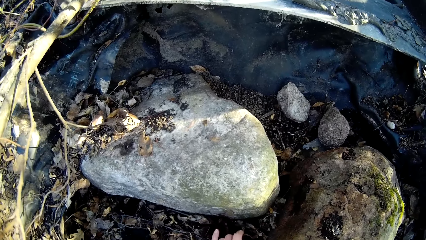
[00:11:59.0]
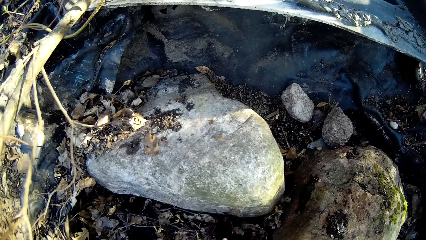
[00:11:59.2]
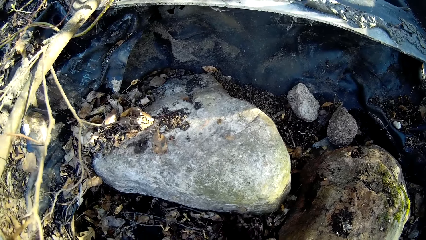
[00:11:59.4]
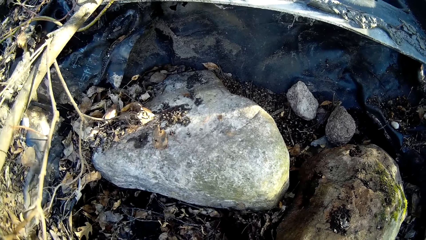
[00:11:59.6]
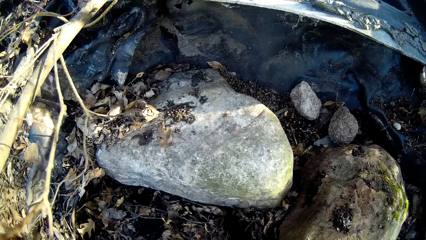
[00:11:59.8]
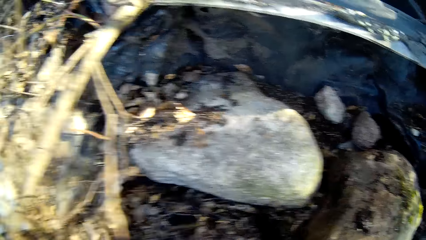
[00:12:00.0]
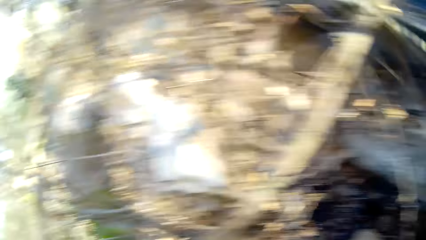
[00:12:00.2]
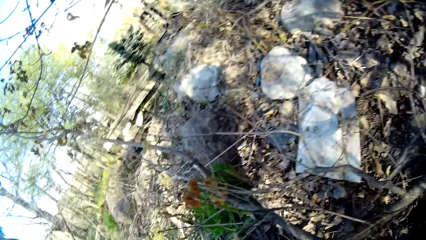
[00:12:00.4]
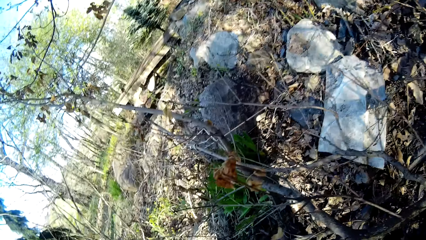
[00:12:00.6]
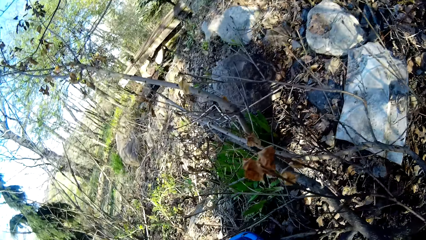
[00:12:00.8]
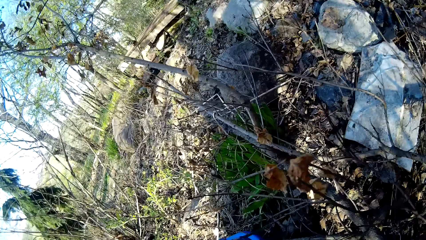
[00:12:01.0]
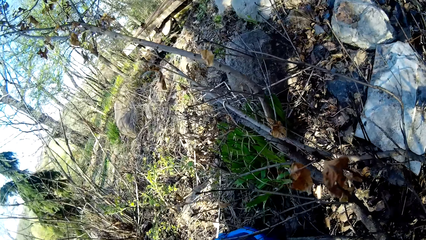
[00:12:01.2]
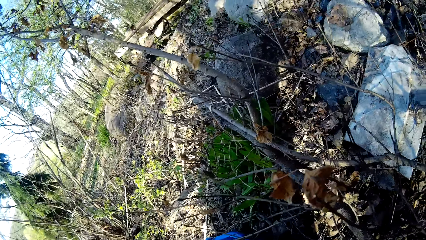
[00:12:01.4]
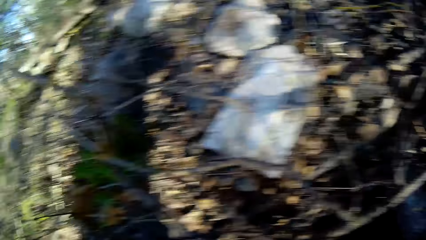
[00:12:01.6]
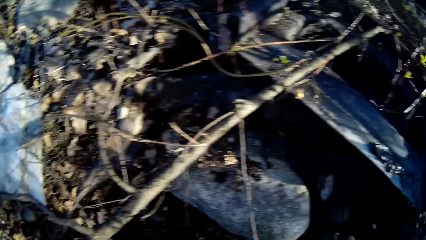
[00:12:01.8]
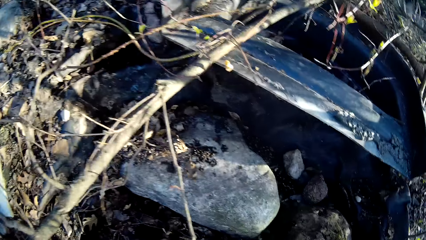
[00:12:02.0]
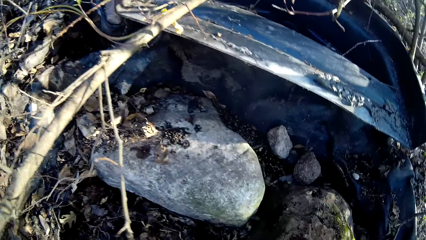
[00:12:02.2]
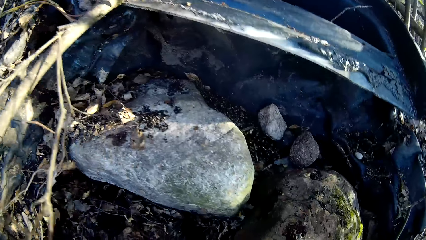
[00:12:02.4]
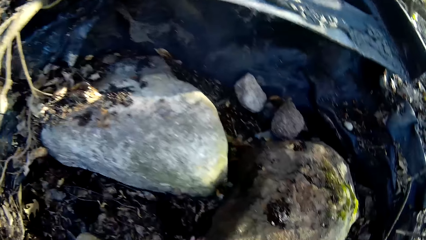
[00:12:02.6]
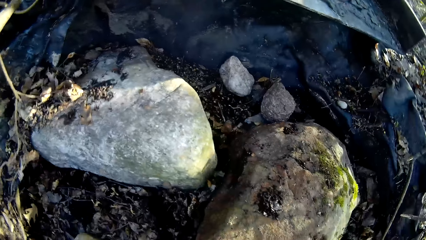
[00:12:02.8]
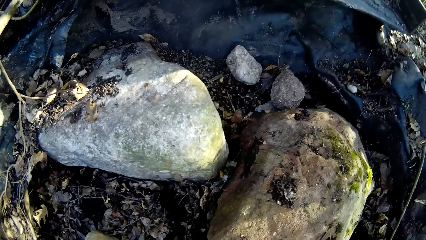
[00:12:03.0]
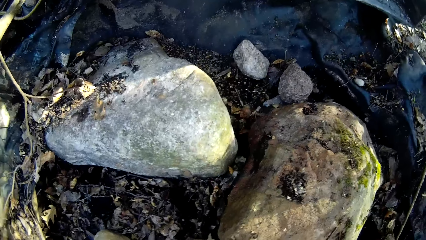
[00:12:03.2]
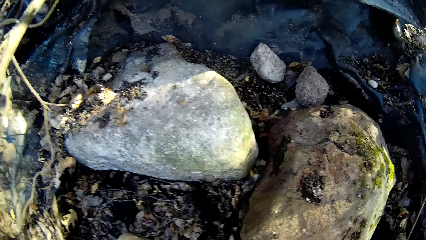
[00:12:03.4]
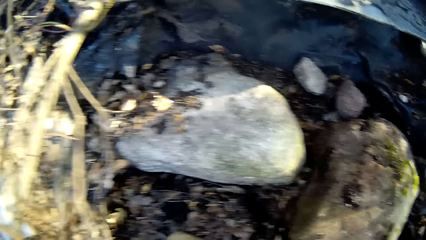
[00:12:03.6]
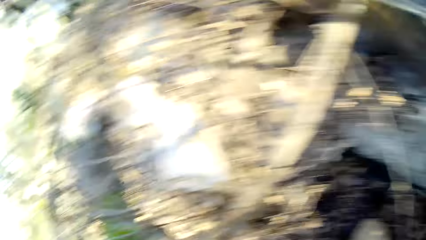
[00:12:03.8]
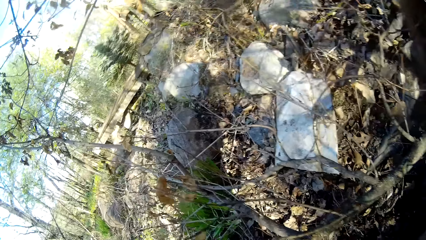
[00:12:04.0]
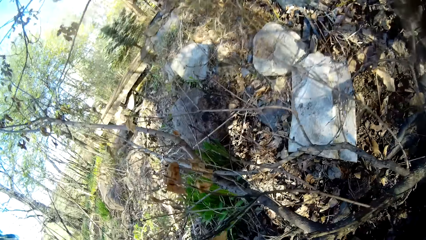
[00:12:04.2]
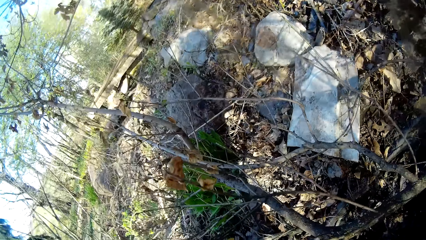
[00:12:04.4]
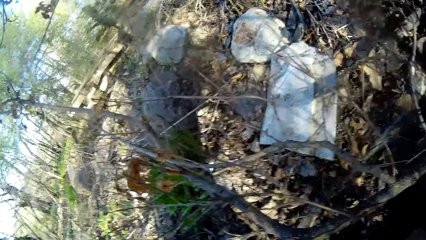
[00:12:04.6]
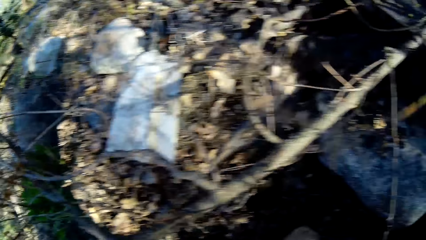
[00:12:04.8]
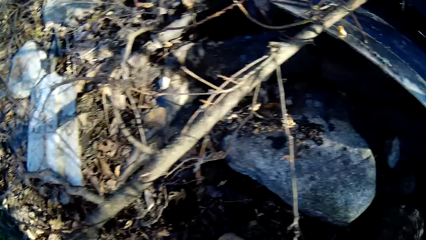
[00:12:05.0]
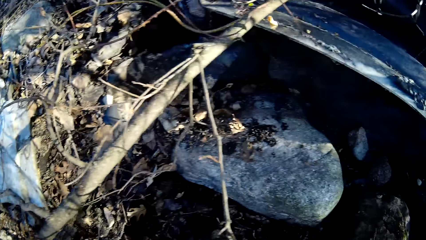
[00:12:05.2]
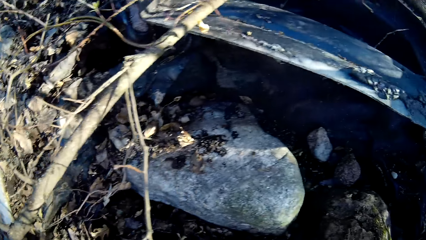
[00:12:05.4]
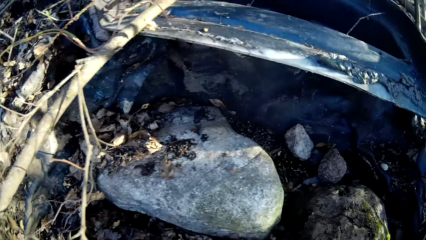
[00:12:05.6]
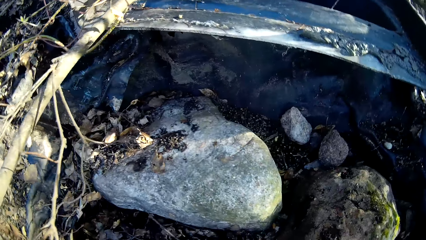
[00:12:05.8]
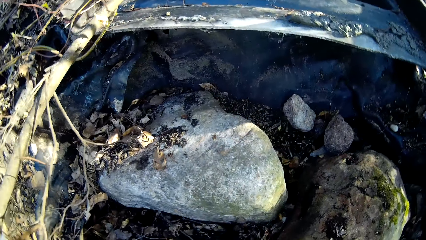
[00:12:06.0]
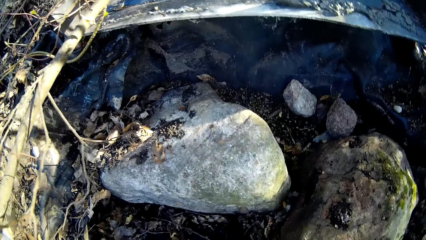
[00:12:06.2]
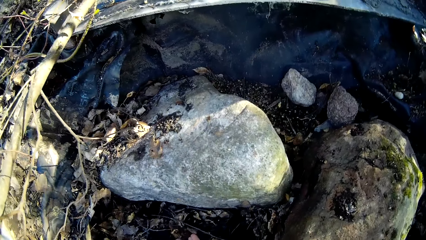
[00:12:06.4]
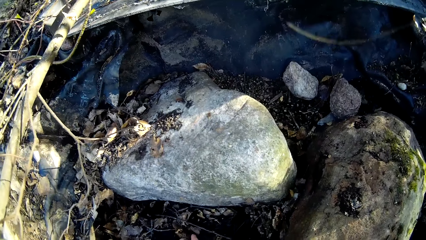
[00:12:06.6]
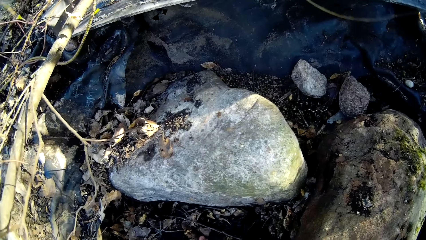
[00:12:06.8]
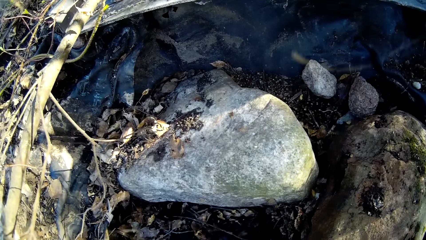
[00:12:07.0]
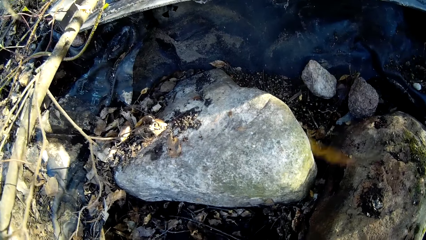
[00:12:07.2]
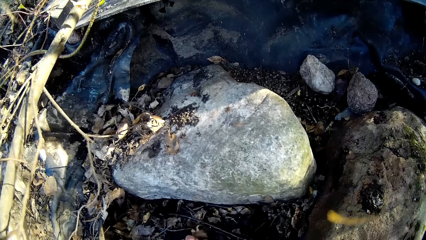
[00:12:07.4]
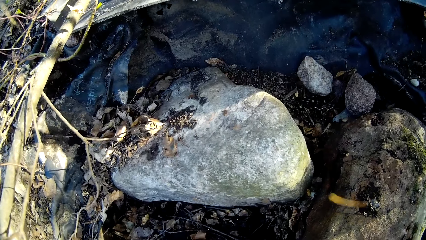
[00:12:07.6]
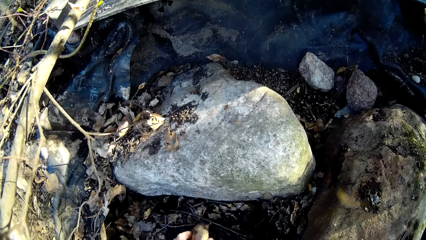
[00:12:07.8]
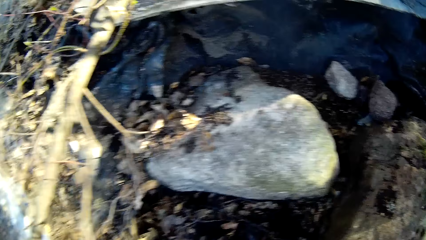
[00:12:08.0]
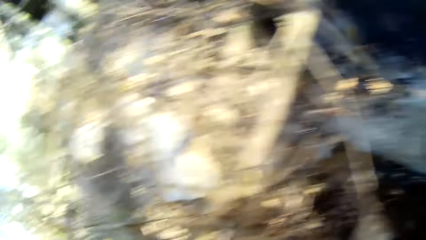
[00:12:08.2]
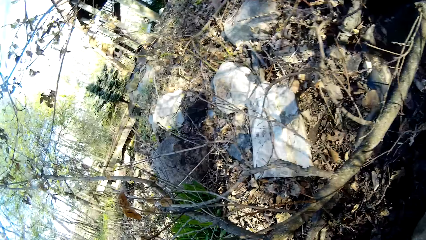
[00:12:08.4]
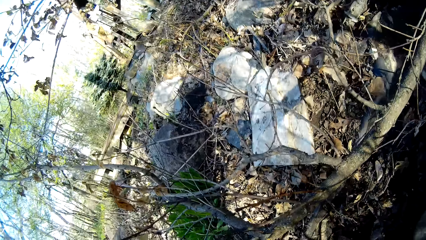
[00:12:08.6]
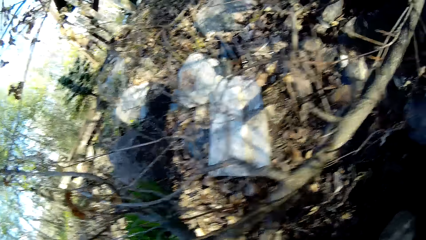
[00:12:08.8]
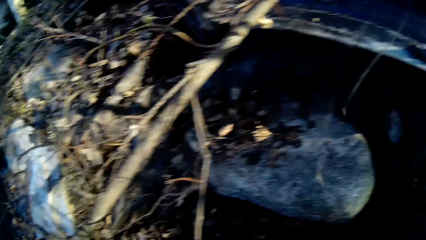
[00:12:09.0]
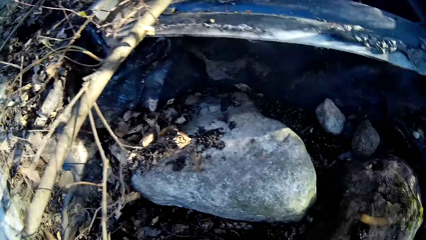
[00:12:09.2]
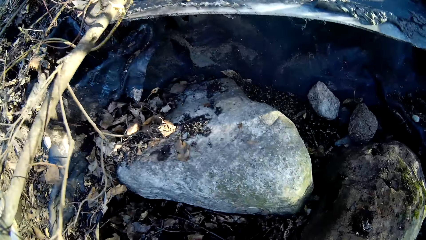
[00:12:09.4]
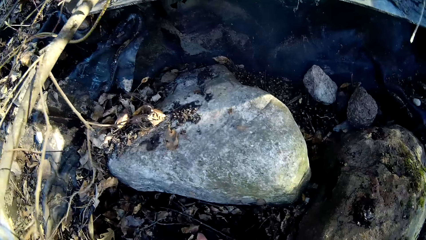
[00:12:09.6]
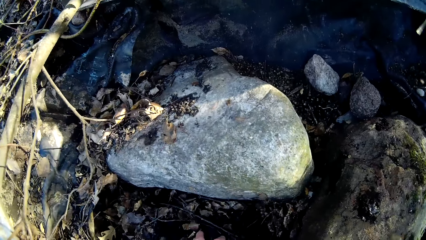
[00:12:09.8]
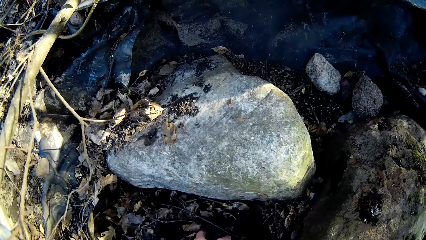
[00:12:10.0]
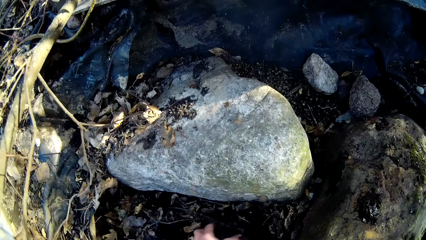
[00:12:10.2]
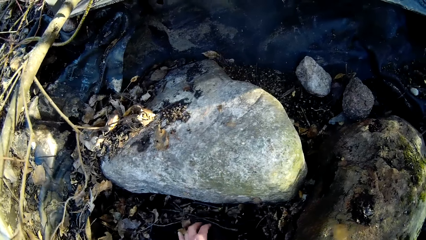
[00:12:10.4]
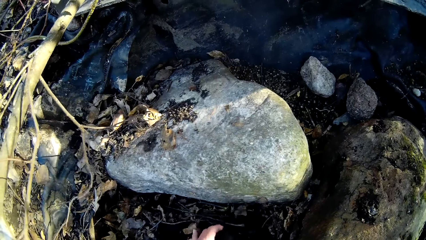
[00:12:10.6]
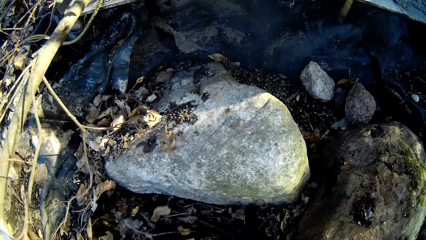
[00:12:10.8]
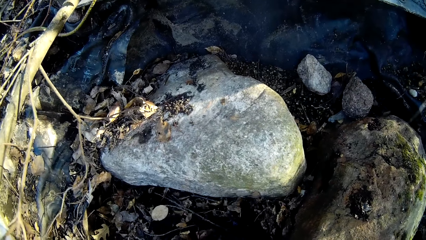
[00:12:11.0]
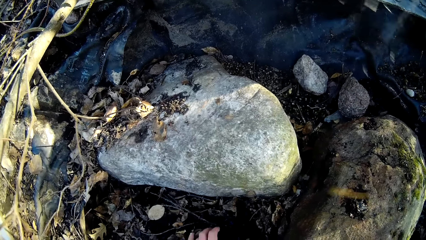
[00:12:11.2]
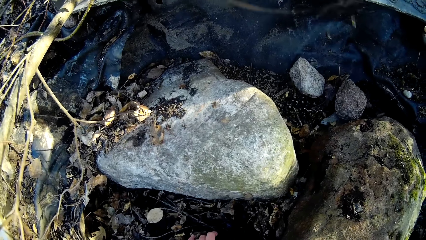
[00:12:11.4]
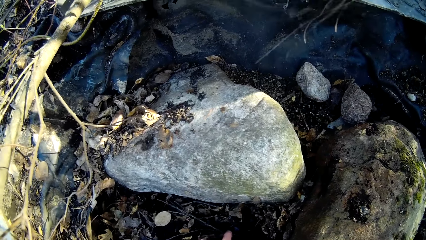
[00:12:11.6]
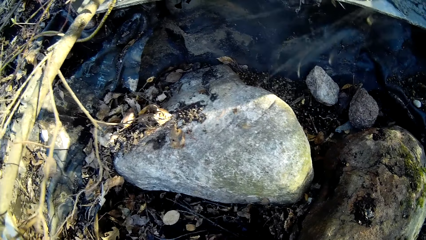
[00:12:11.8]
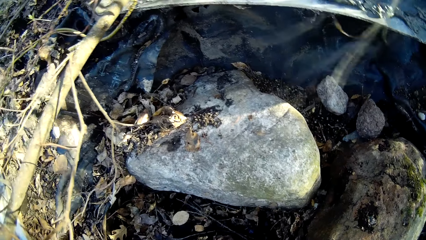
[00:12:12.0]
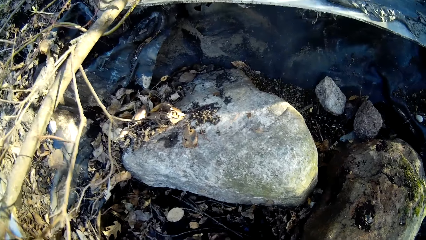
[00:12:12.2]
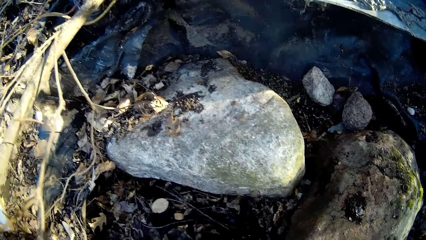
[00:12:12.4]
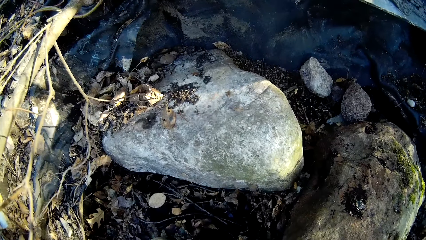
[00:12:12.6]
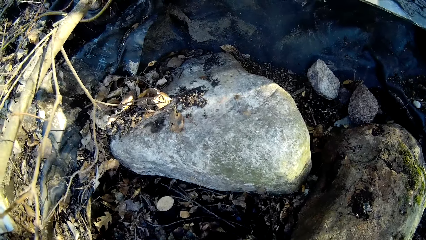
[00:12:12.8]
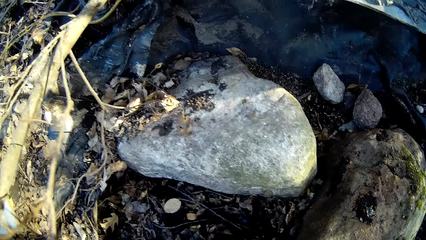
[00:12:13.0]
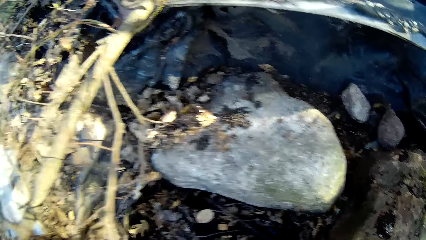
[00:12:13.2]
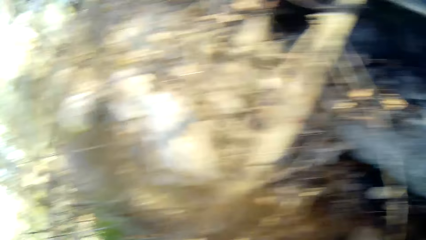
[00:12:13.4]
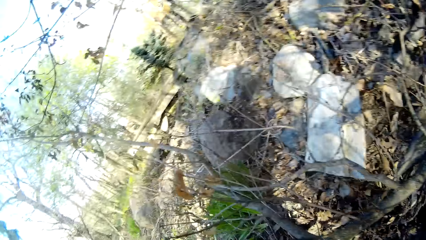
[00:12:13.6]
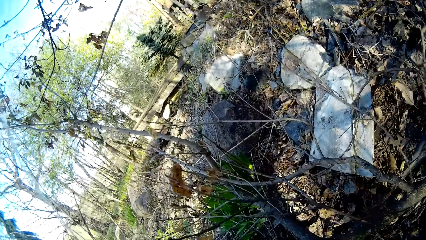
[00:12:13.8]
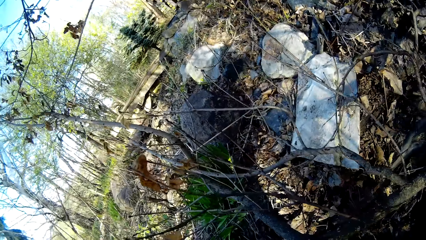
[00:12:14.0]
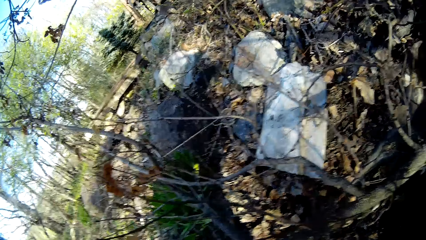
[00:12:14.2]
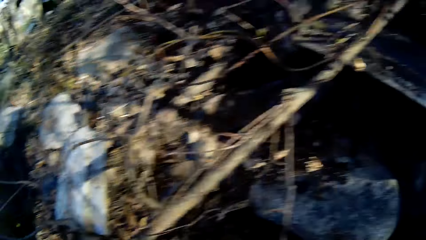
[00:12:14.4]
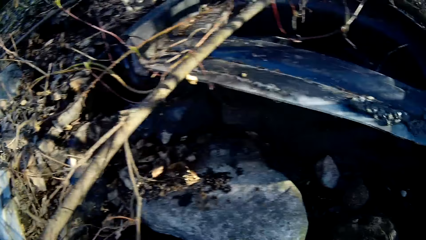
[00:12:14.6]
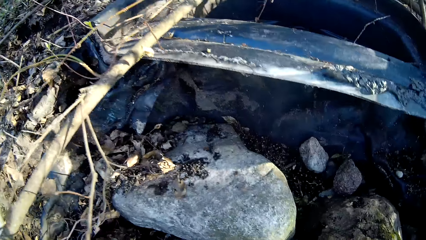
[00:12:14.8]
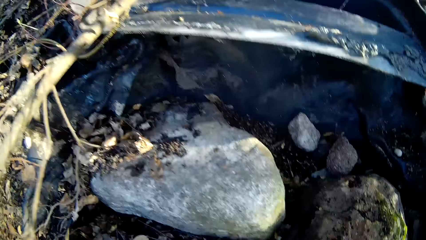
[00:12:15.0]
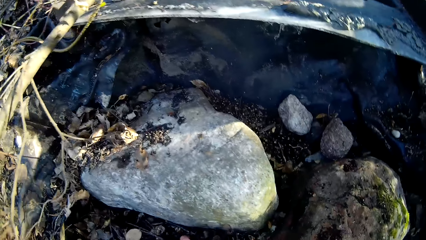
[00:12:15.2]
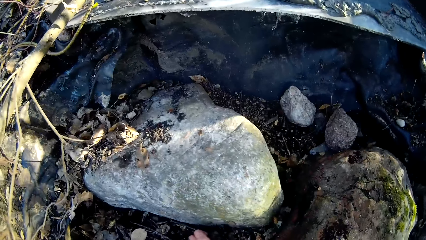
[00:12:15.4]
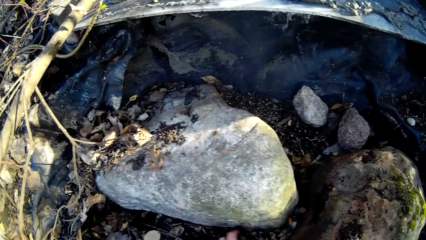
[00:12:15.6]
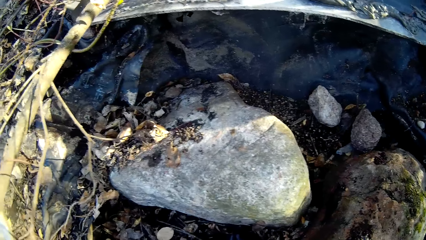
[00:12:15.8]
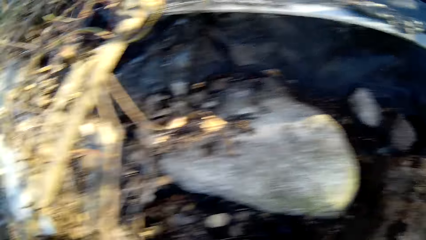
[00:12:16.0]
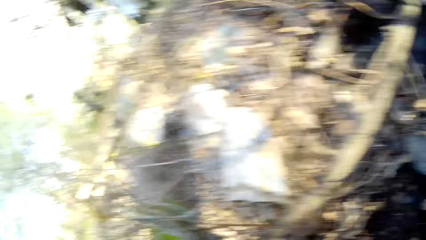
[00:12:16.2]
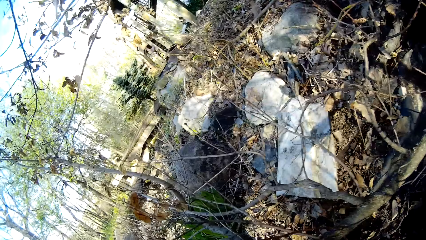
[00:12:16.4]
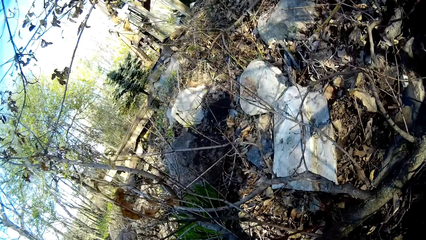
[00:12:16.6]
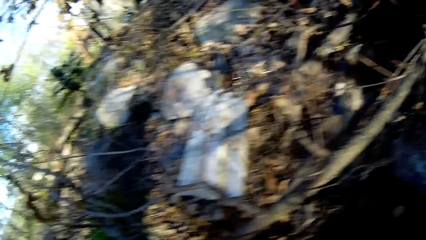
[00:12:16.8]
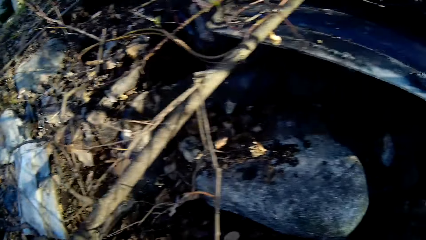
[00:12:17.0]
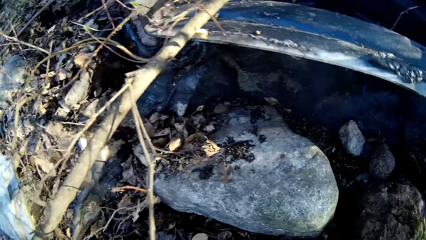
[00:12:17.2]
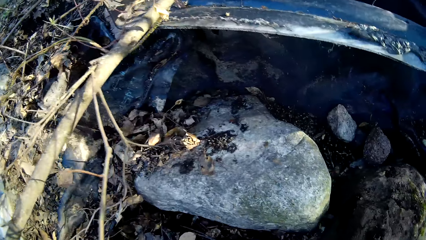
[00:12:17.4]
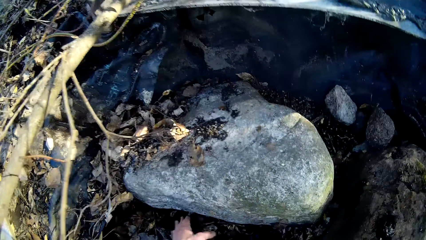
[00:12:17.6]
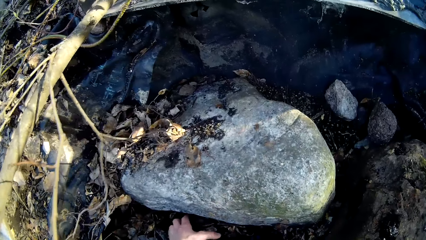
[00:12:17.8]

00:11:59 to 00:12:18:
The camera wearer puts stones in a bucket. She picks rocks on the ground with her left hand. She puts stones in the bucket. She picks rocks on the ground with her left hand. She puts stones in the bucket. She picks rocks on the ground with her left hand. She puts stones in the bucket. She picks rocks on the ground with her left hand. She puts stones in the bucket.
